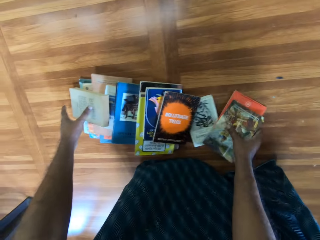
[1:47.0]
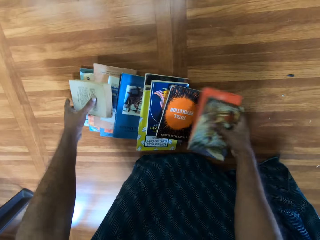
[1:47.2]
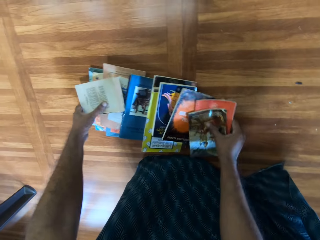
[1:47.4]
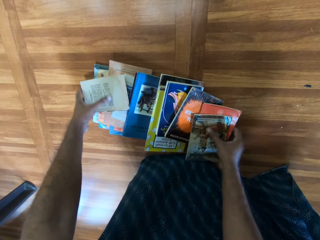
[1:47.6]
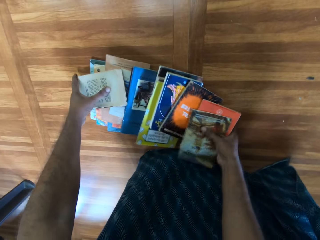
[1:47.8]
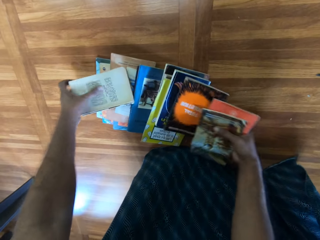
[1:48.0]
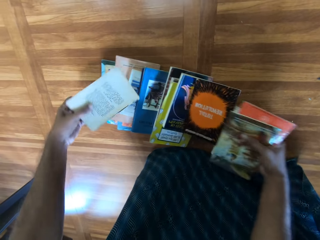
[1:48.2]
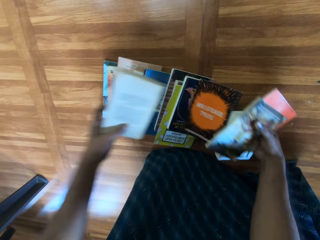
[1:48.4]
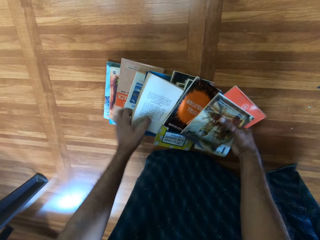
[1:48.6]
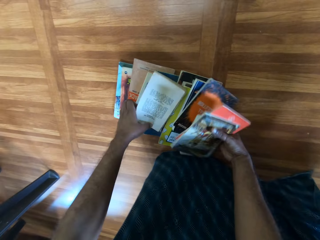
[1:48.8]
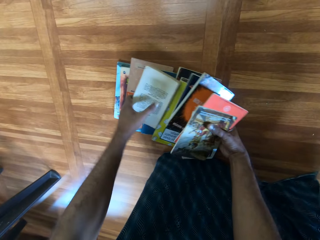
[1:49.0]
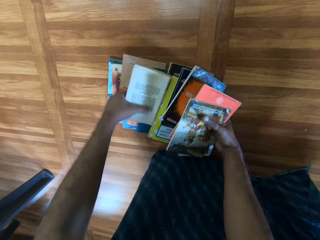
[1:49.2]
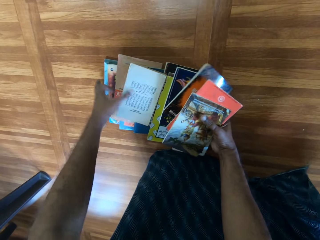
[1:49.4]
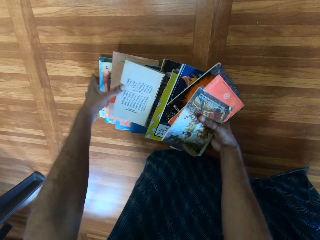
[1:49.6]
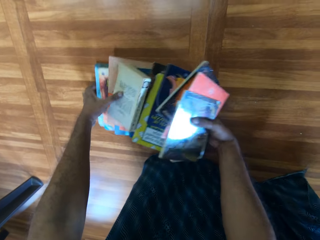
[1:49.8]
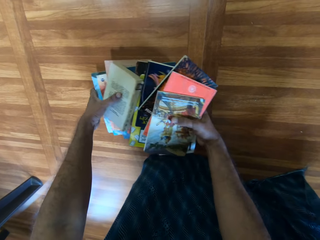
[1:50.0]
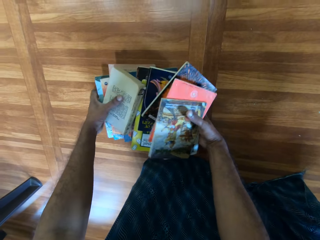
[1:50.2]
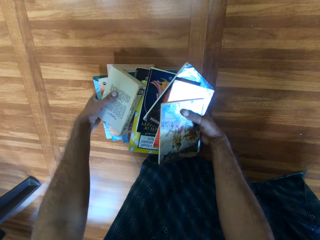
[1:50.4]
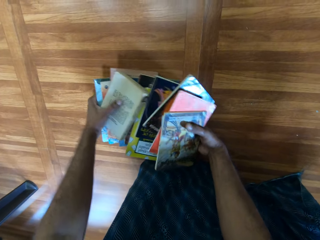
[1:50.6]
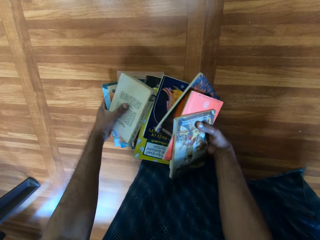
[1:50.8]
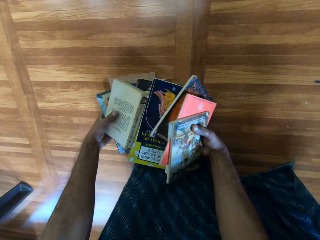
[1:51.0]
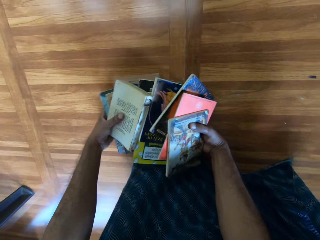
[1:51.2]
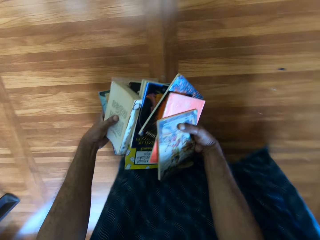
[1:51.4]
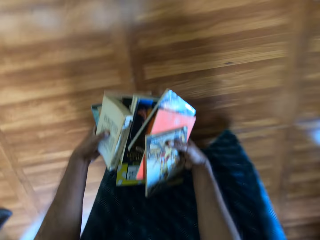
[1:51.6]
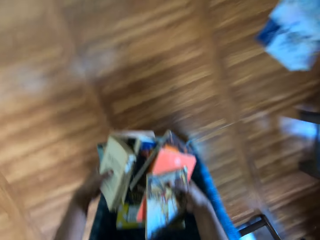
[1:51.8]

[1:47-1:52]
The camera wearer drops the book on a book on the floor with his right hand. He picks the books from the floor with his right hand. He drops the books on a book on the floor with his right hand. He picks a book from the floor with his left hand. He picks a pile of books from the floor with his hands.

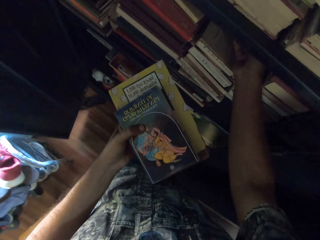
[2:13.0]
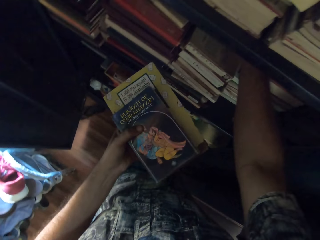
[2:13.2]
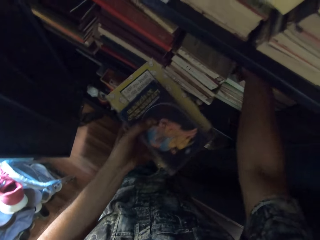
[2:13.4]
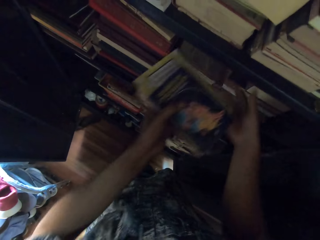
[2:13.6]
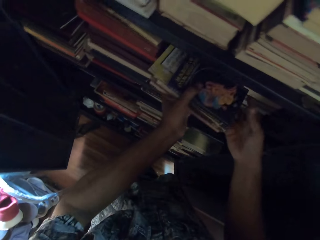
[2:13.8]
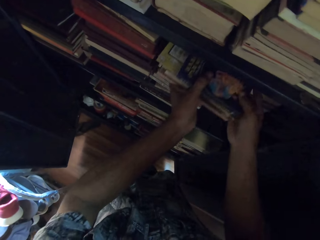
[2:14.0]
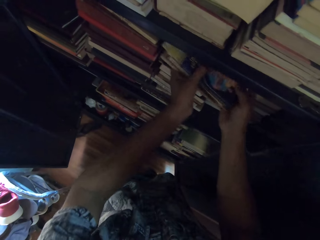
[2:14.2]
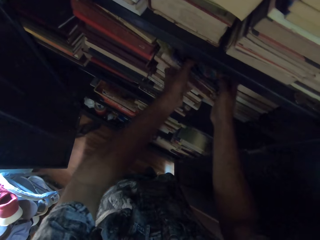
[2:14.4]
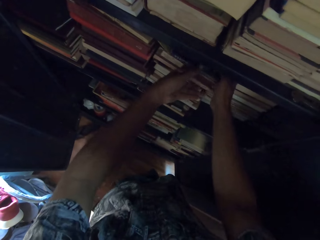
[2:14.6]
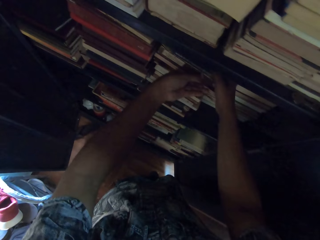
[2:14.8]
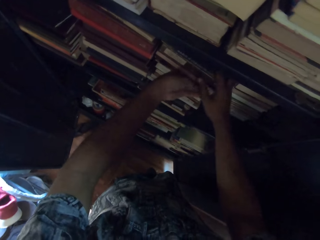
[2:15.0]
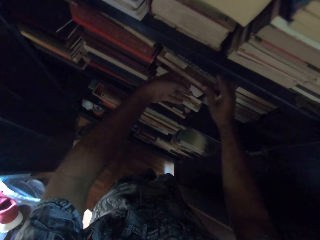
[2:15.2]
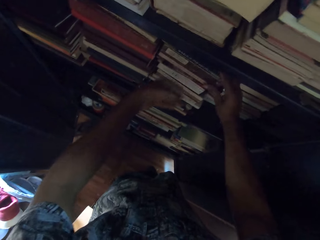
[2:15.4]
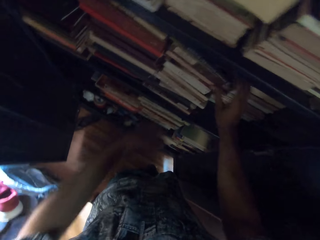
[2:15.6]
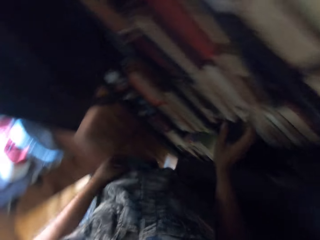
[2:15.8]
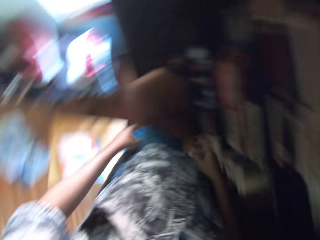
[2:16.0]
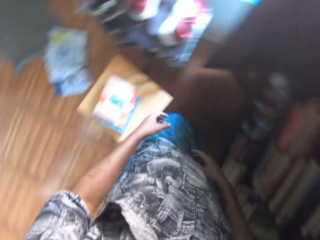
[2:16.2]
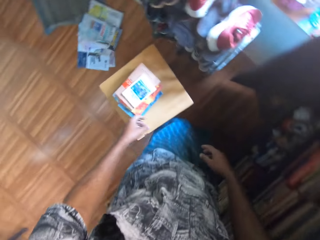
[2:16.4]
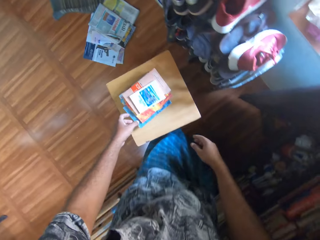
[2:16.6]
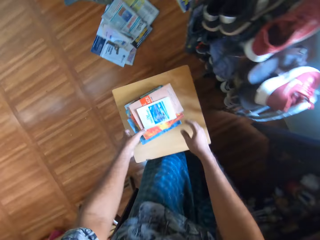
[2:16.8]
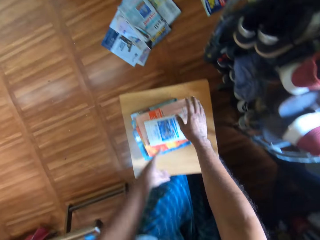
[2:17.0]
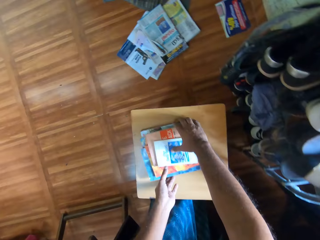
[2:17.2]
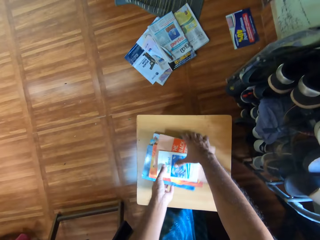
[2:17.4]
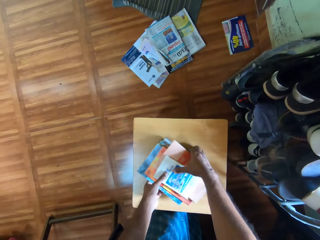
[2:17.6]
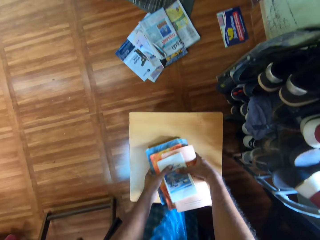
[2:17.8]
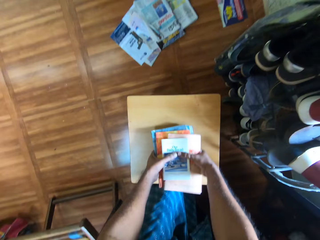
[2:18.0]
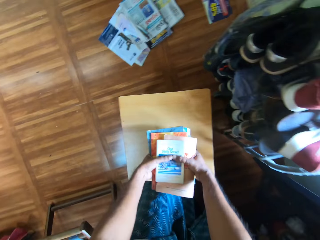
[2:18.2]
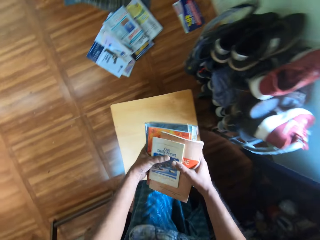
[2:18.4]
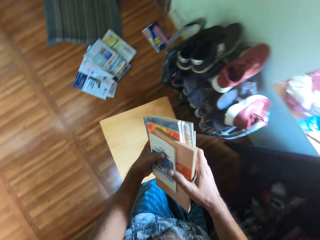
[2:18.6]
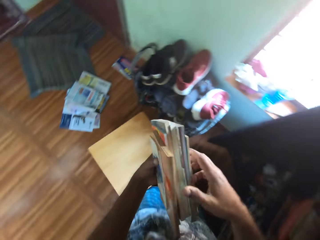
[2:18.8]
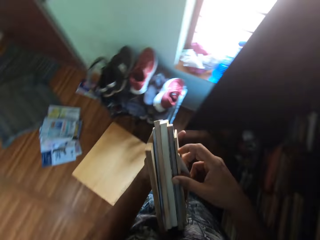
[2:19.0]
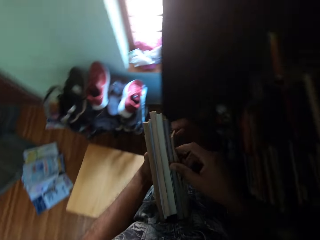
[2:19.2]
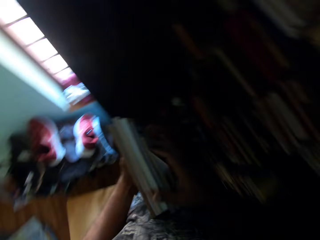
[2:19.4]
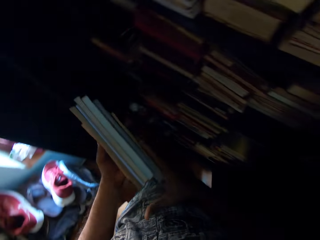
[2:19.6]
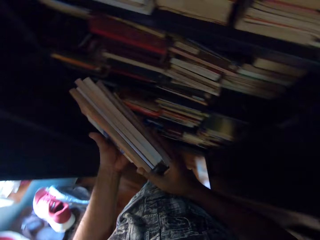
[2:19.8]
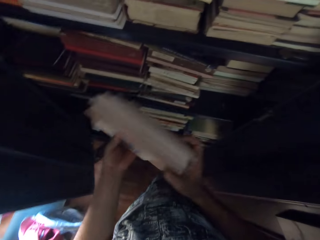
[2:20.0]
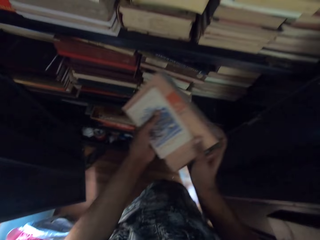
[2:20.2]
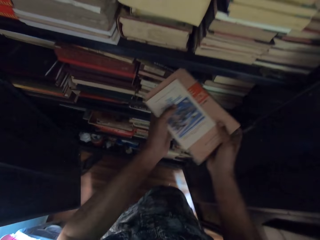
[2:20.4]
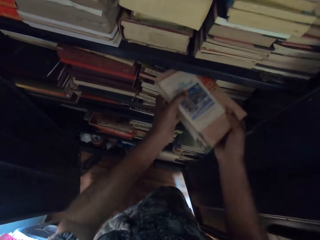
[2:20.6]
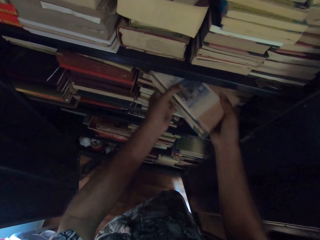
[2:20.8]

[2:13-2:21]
The camera wearer drops the pile of books on the pile of books on the book shelf with his hands. He picks the pile of books from the stool with his hands.

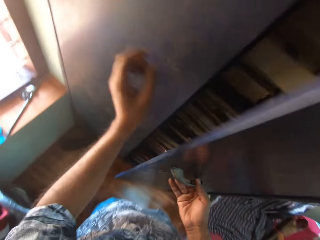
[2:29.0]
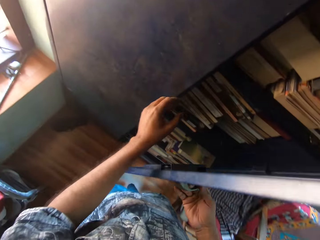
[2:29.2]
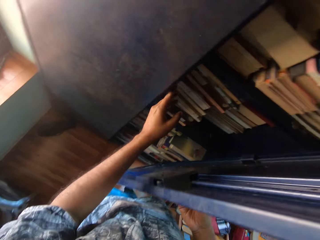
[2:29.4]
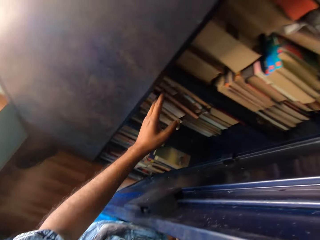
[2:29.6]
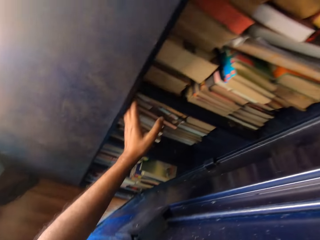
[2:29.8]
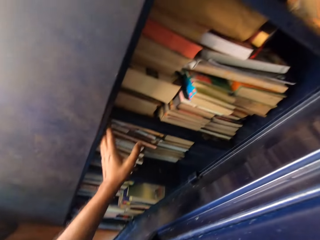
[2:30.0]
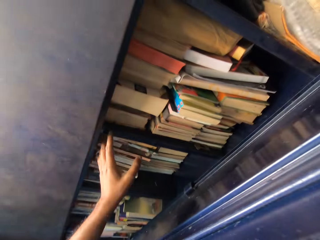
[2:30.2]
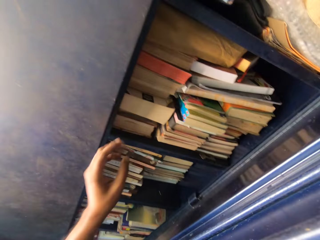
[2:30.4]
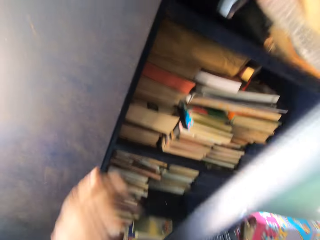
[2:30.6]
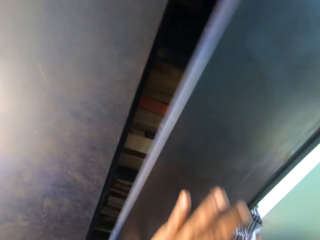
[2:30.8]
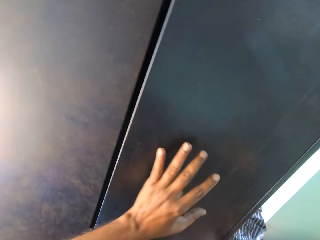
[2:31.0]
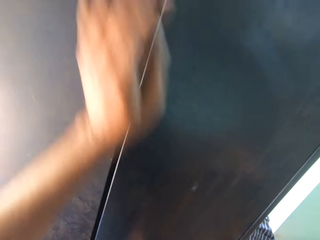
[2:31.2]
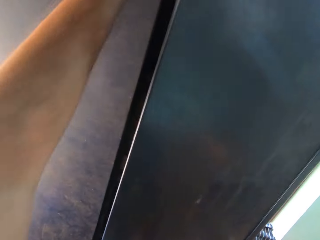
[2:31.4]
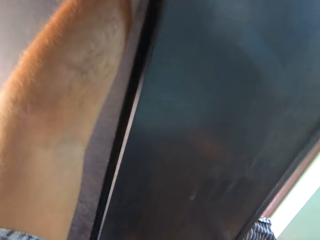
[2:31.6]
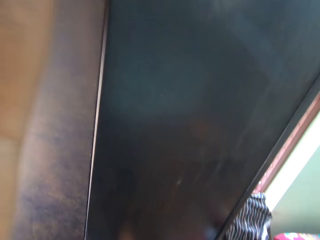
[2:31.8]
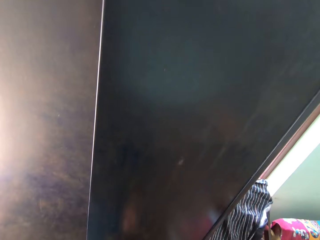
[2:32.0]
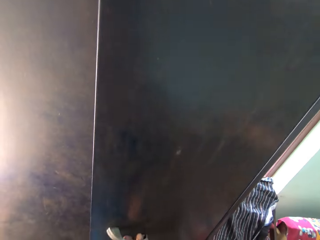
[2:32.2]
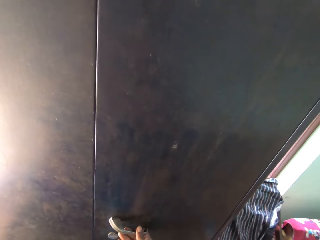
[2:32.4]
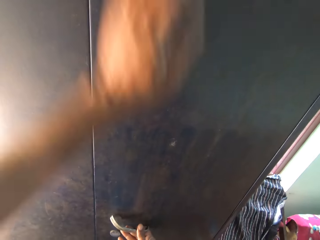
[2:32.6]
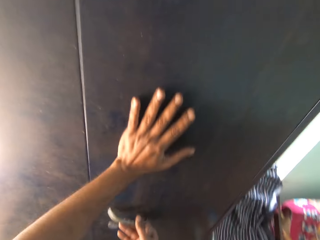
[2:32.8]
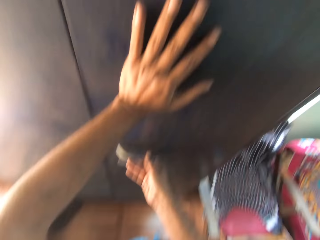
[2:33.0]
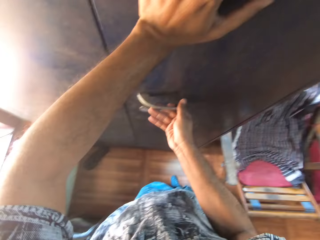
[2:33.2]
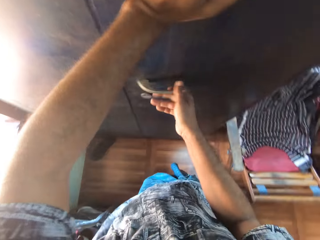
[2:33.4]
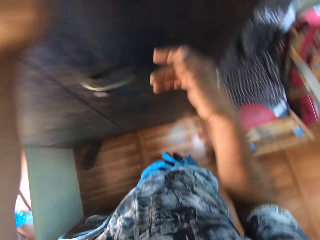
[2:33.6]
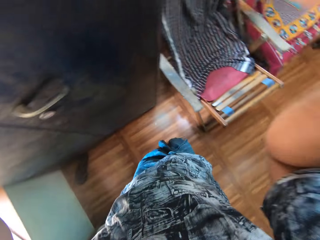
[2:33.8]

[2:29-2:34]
The camera wearer touches the books on the shelf. He closes the door of the bookshelf with his right hand. He closes it again. He places his left hand on the door. He locks the door of the bookshelf with the handle with his right hand.
